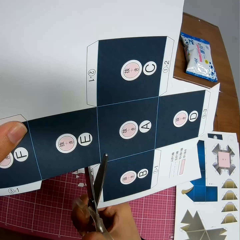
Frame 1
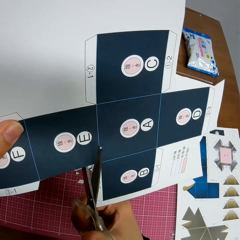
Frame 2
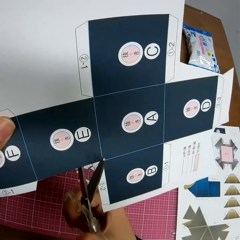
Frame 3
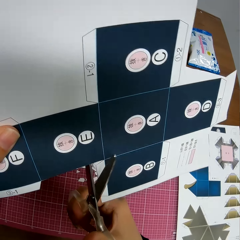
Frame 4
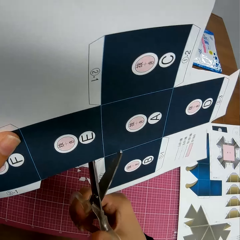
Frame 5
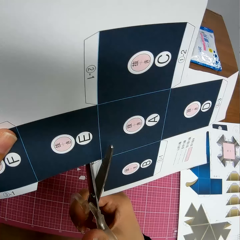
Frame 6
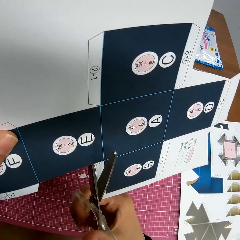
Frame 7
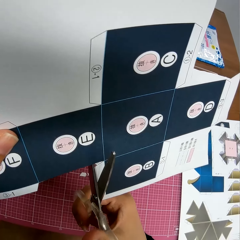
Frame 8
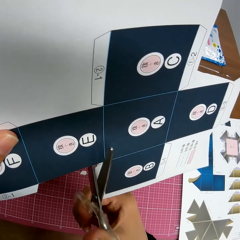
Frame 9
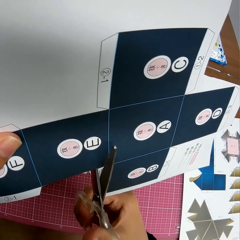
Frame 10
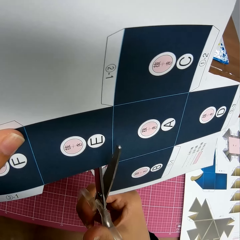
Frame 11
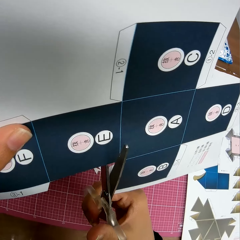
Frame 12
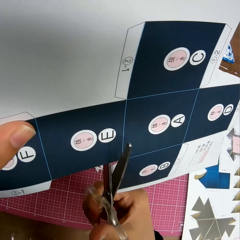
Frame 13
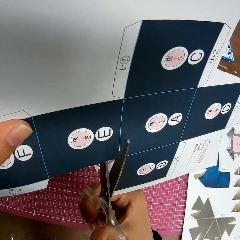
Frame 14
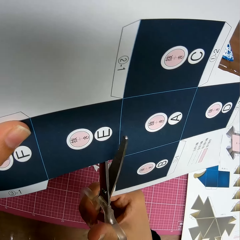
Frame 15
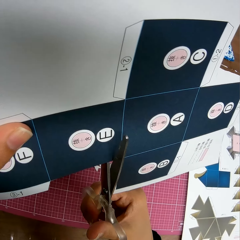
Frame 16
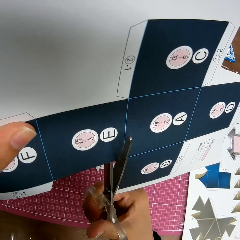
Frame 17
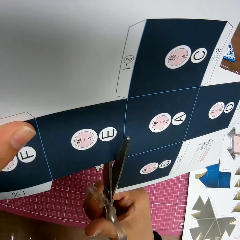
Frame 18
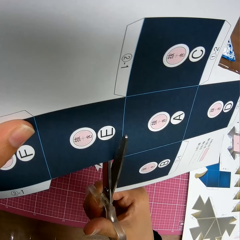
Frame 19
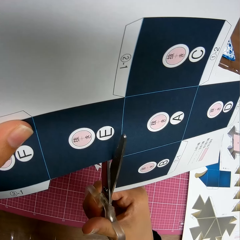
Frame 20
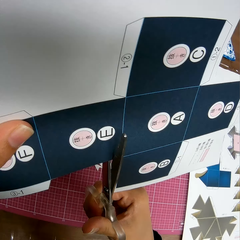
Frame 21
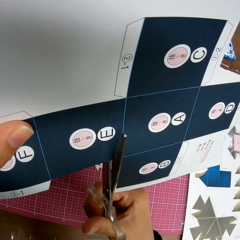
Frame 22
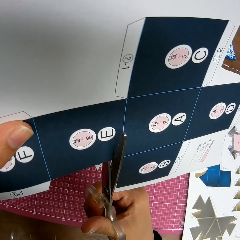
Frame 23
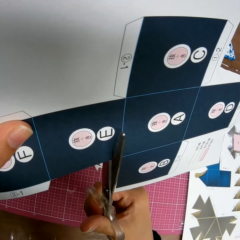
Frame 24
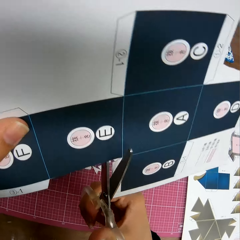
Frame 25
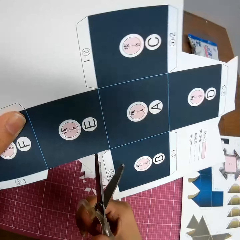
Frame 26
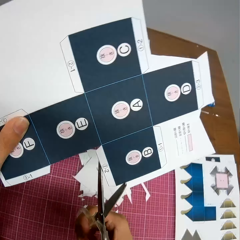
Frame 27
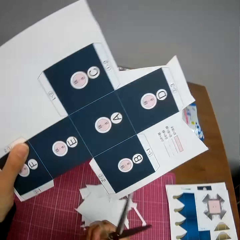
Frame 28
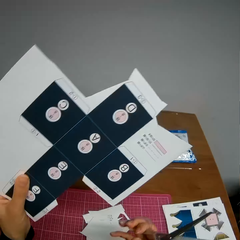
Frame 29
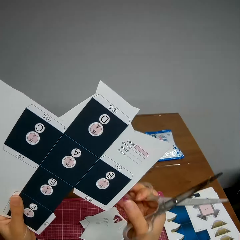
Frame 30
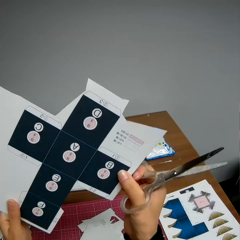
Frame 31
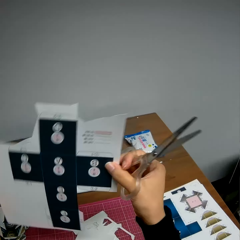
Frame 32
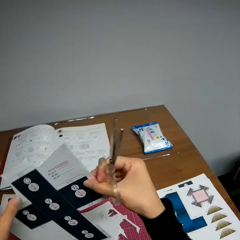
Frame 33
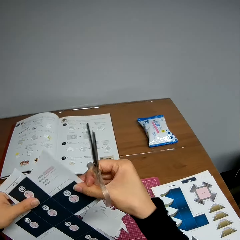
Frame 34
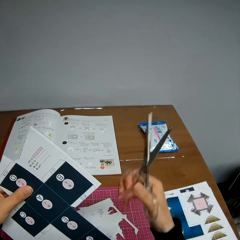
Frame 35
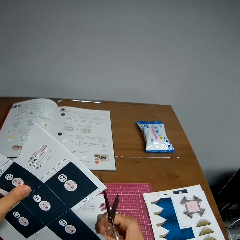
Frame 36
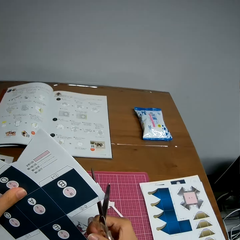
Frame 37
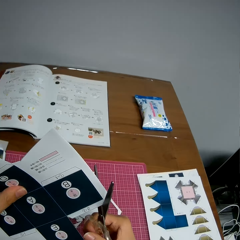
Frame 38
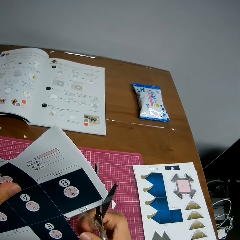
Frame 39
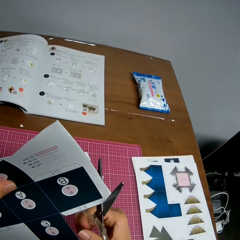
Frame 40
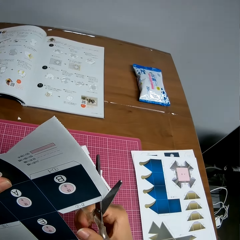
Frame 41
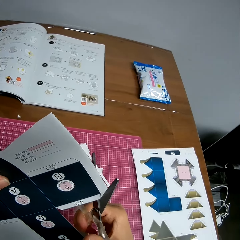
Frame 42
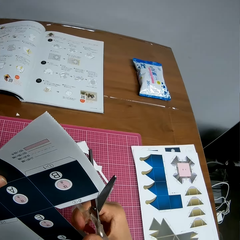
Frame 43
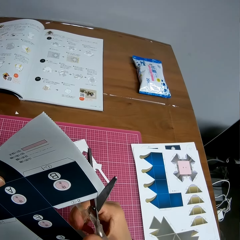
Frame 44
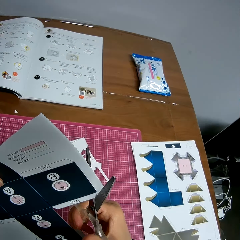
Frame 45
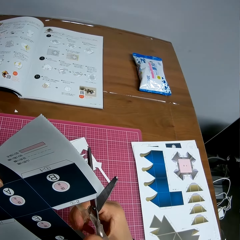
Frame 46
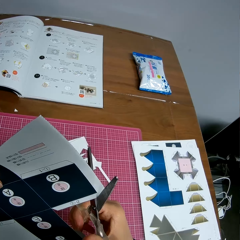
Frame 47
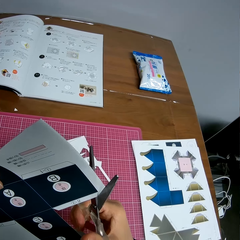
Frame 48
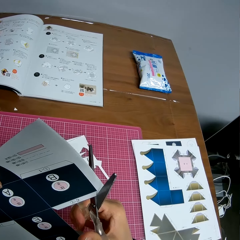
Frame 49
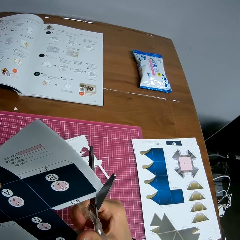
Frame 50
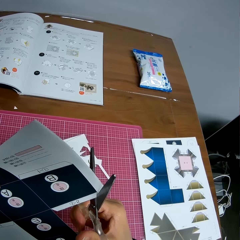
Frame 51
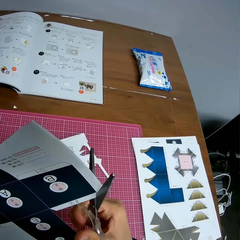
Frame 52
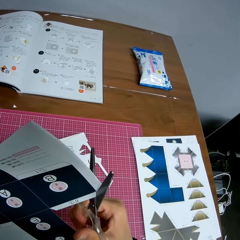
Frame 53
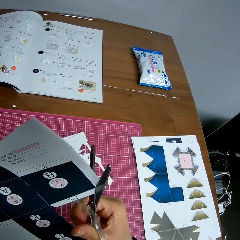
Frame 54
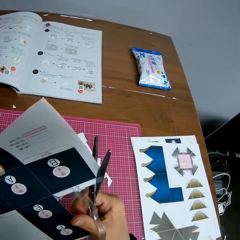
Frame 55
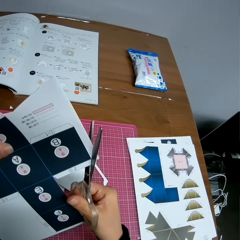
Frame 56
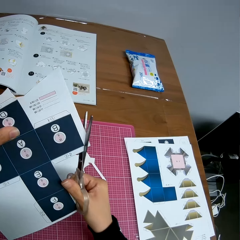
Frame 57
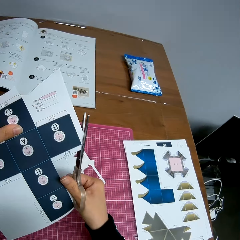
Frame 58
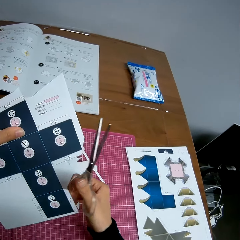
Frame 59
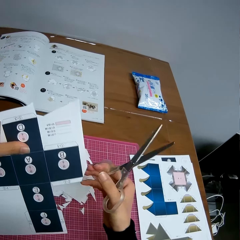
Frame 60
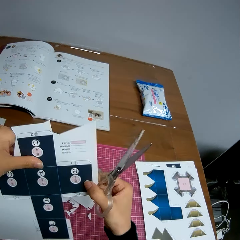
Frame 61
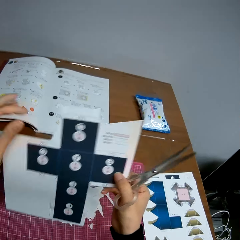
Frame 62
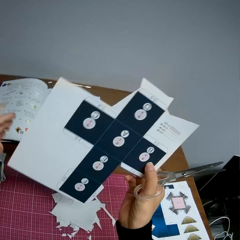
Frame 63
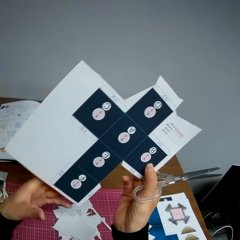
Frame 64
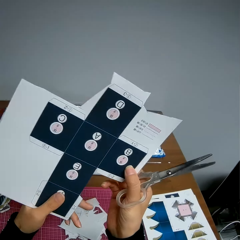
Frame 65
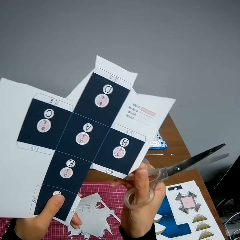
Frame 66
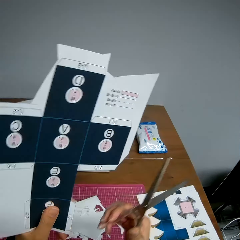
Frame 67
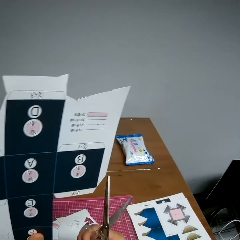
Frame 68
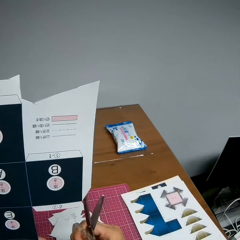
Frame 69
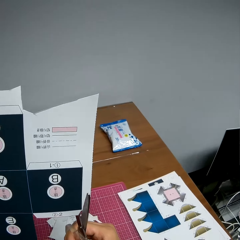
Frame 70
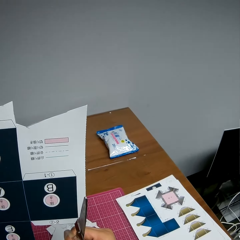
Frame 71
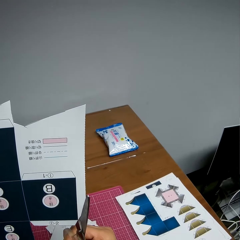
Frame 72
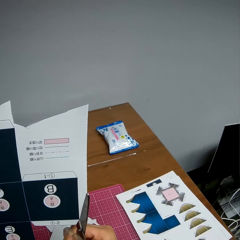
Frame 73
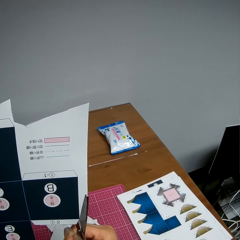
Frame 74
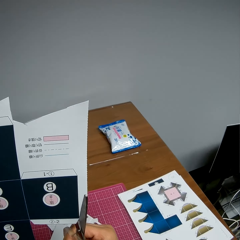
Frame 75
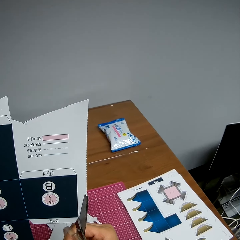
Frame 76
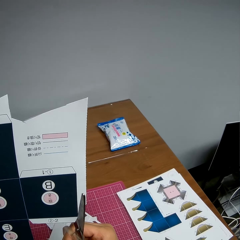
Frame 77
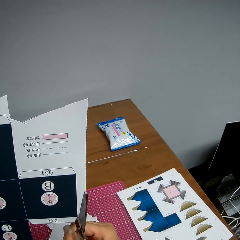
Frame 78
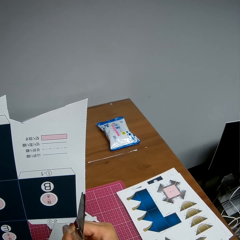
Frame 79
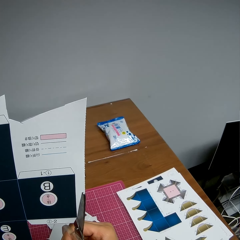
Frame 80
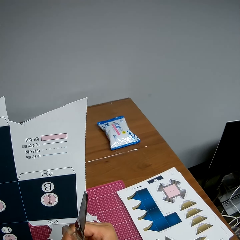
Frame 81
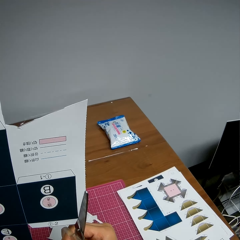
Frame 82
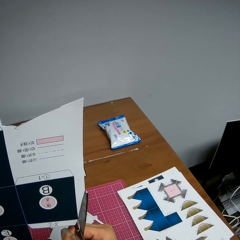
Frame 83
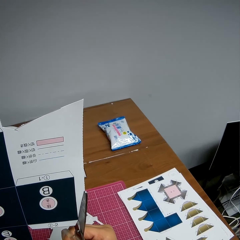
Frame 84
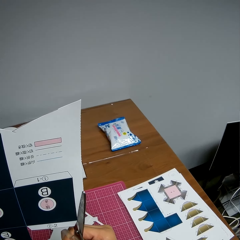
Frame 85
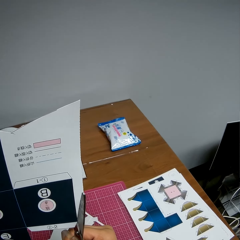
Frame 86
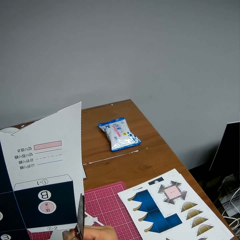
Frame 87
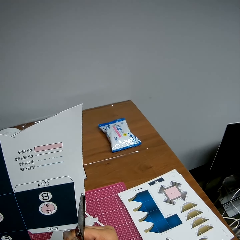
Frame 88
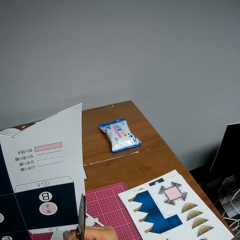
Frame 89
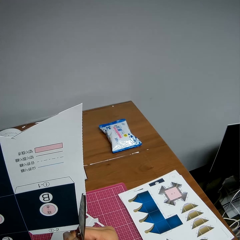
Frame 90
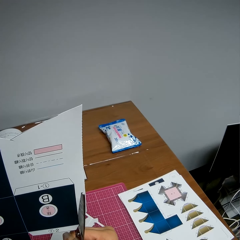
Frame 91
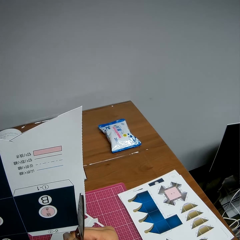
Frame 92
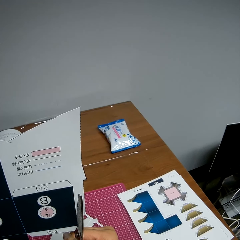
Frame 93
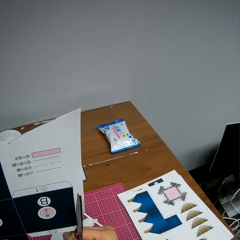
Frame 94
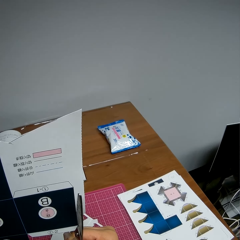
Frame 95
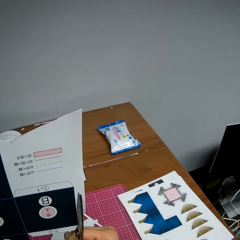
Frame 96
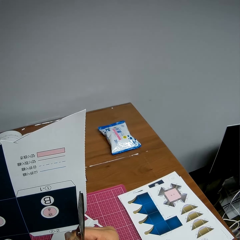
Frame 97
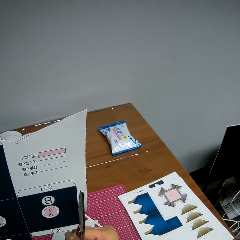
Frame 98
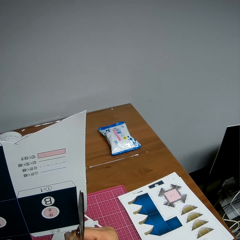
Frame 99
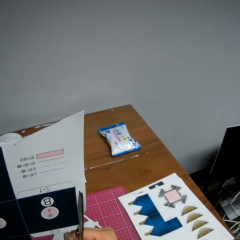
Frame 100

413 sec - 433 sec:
The camera wearer continues cutting the paper with the scissors. She rotates the paper model. She adjusts the paper in her hands. She continues cutting the paper with the scissors. She adjusts the paper in her hands. She rotates the paper model. She continues cutting the paper with the scissors.

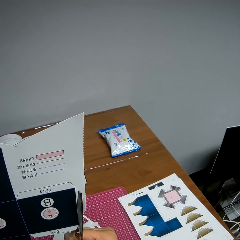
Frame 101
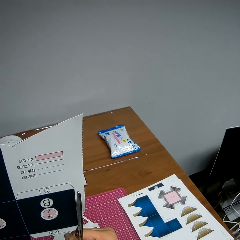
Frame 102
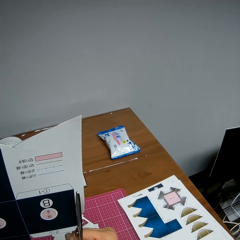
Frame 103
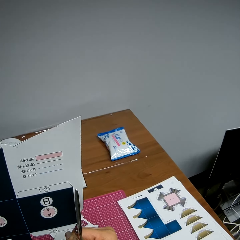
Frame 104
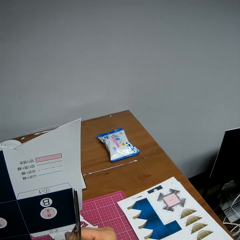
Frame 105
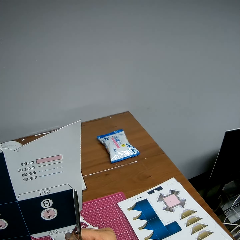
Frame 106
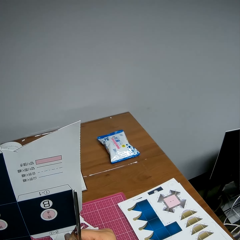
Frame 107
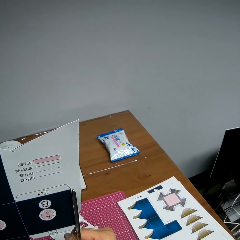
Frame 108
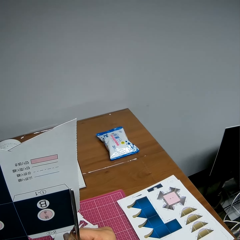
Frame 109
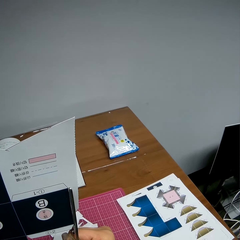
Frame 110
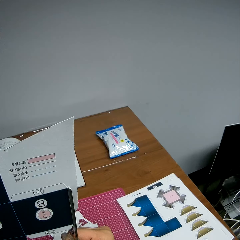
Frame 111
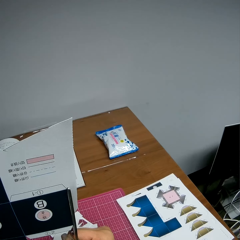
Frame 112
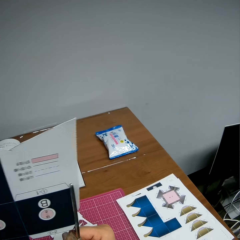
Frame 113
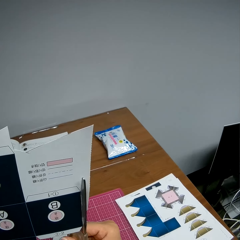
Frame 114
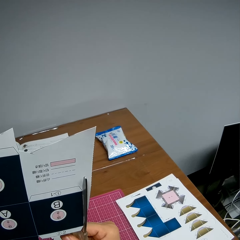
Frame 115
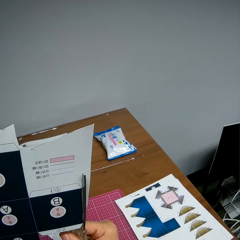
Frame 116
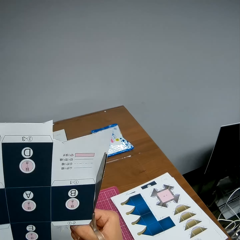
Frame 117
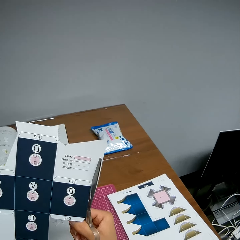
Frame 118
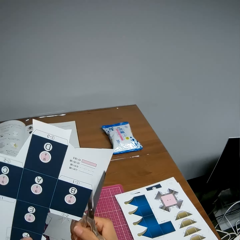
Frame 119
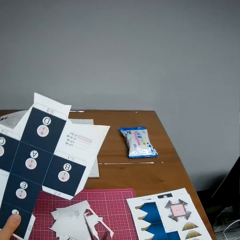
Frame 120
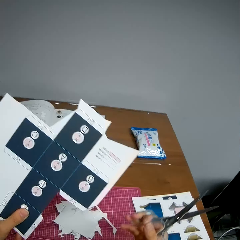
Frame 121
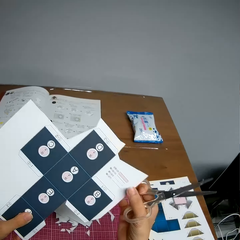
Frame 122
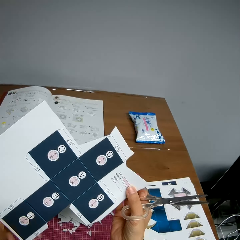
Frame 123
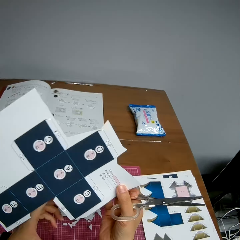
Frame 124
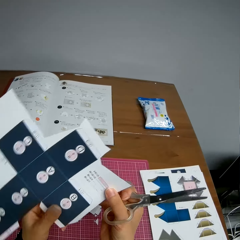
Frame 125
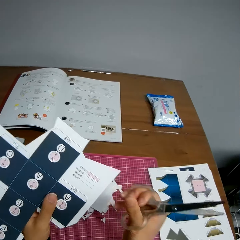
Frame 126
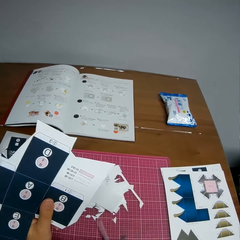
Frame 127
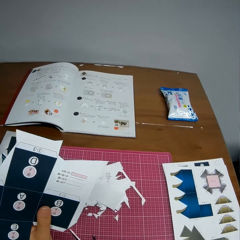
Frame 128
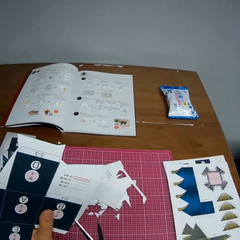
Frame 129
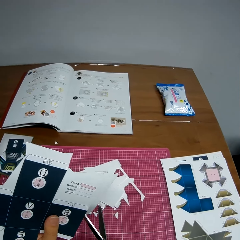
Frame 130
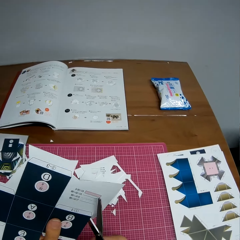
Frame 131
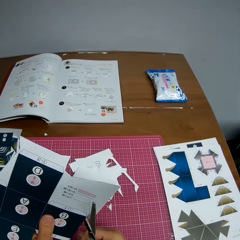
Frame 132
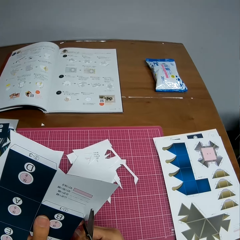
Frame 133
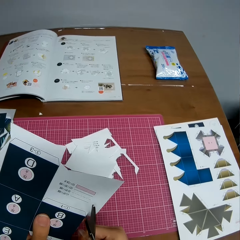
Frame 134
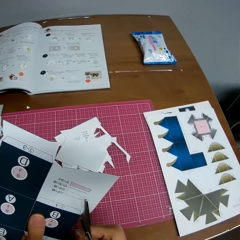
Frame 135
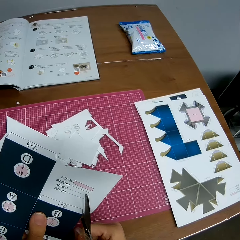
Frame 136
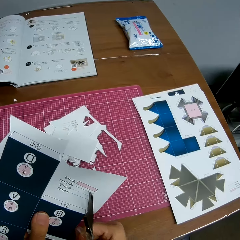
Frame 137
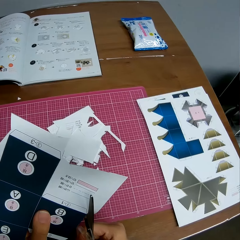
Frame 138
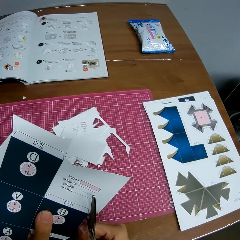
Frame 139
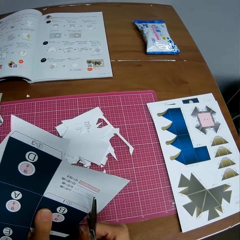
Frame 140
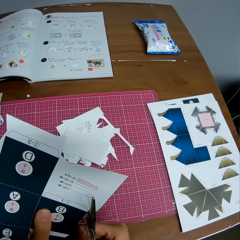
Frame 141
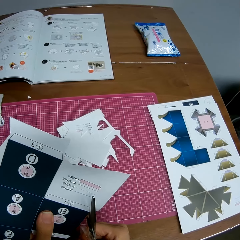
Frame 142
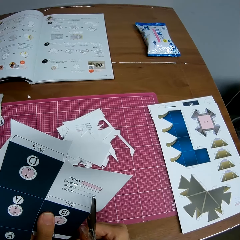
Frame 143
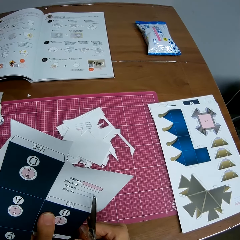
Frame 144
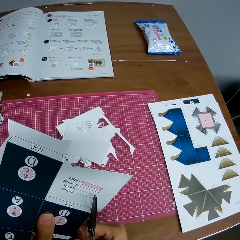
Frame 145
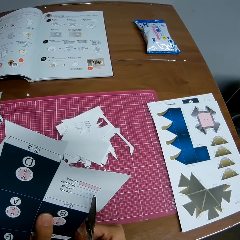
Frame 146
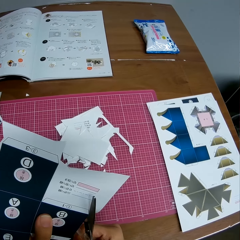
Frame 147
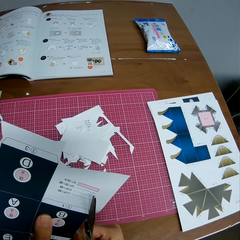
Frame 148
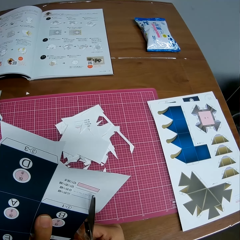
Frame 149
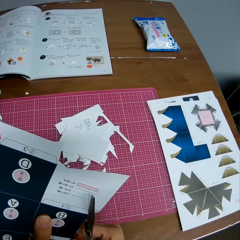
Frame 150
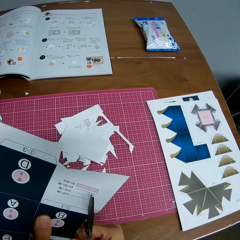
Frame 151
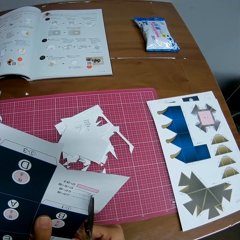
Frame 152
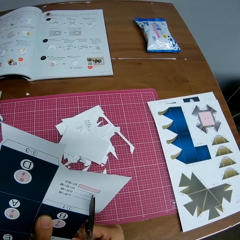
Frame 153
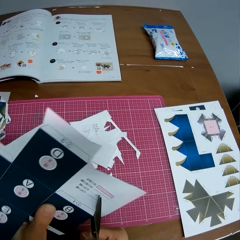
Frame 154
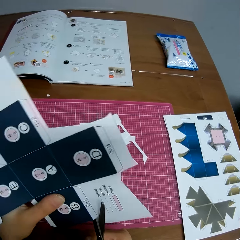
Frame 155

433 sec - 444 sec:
The camera wearer moves their hand on the paper model. They adjust the paper in their hands. They cut the paper model using scissors.
